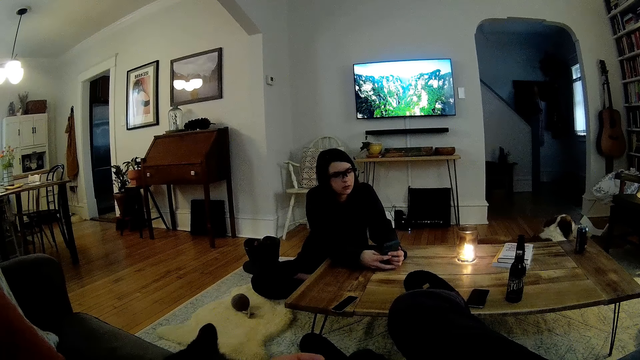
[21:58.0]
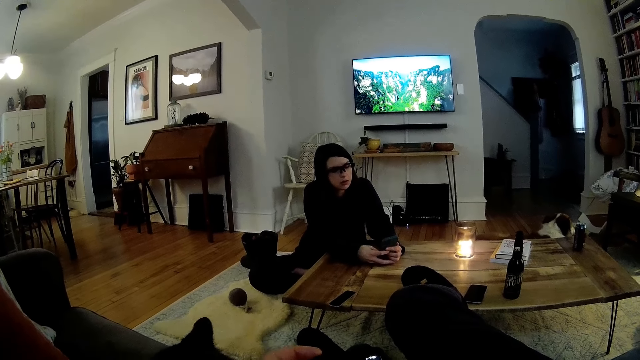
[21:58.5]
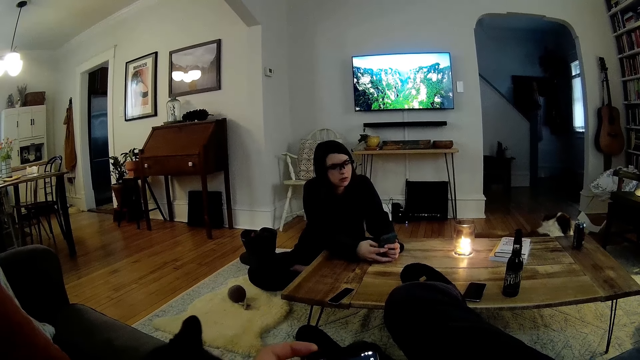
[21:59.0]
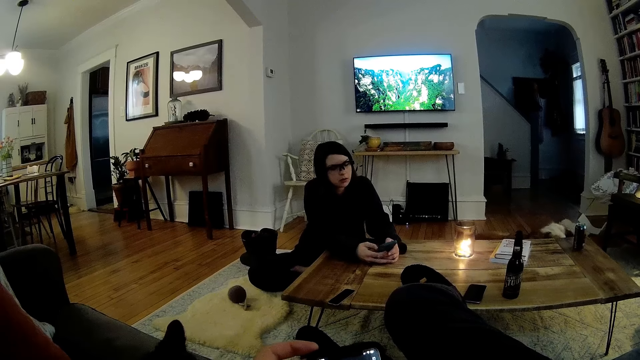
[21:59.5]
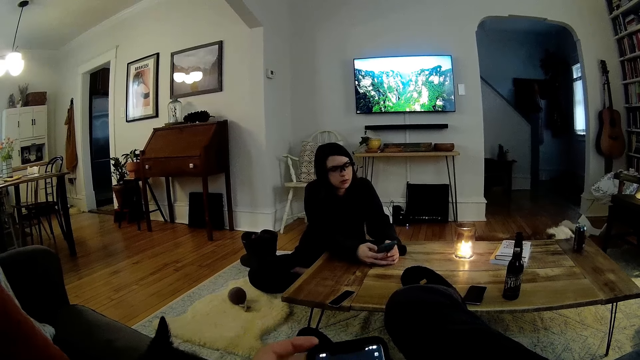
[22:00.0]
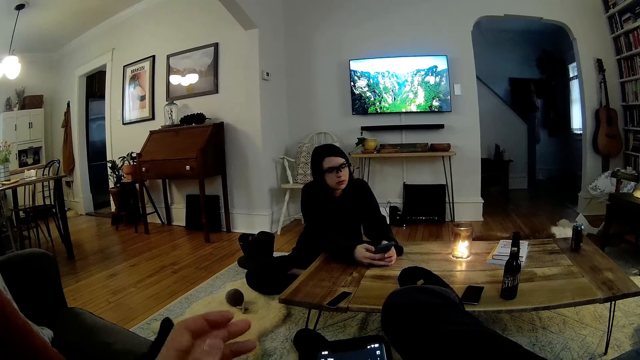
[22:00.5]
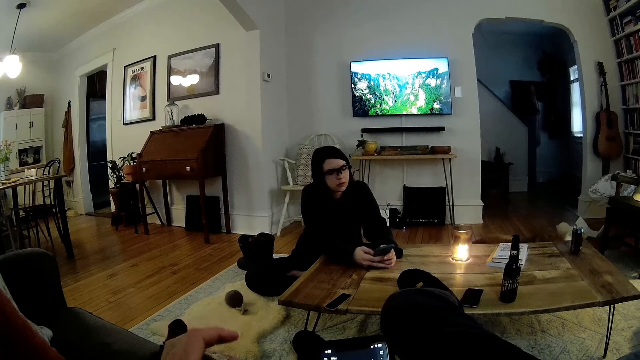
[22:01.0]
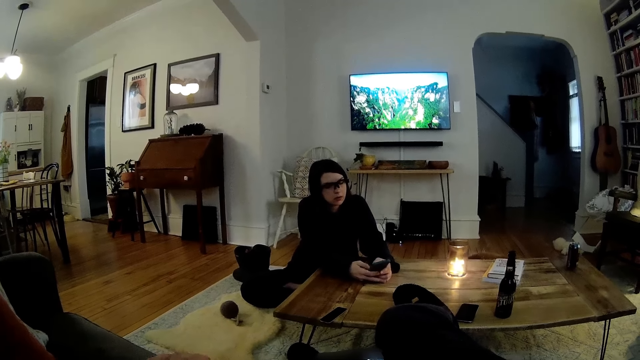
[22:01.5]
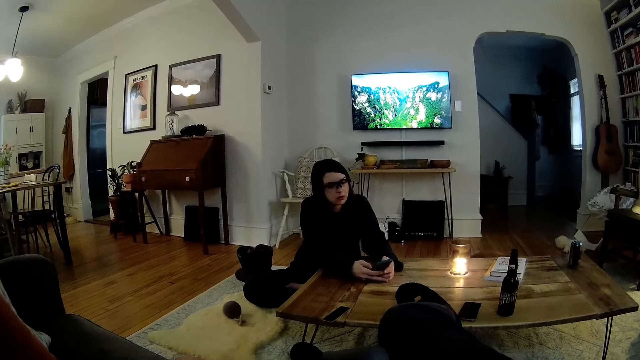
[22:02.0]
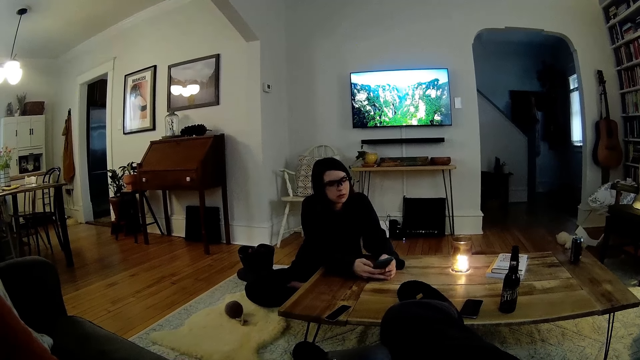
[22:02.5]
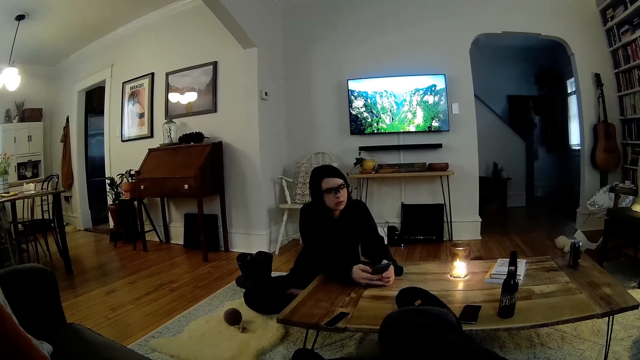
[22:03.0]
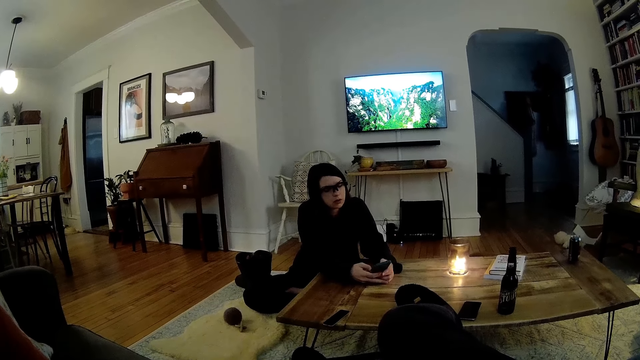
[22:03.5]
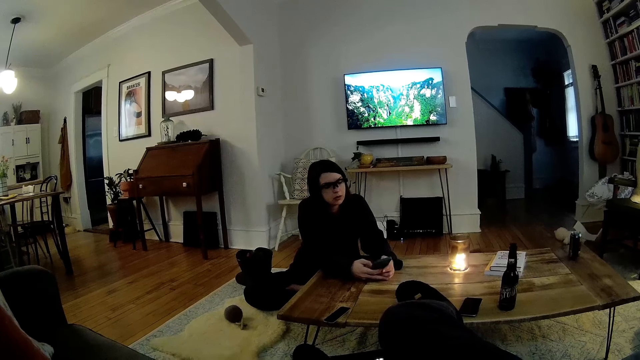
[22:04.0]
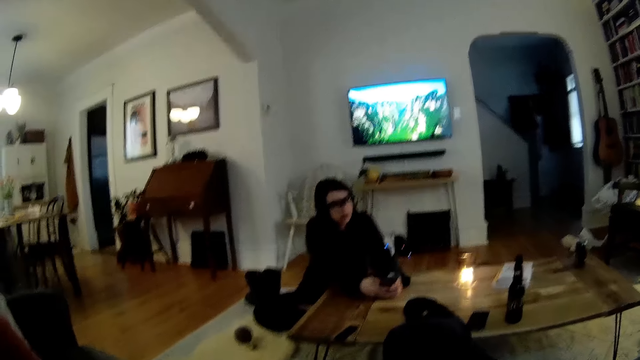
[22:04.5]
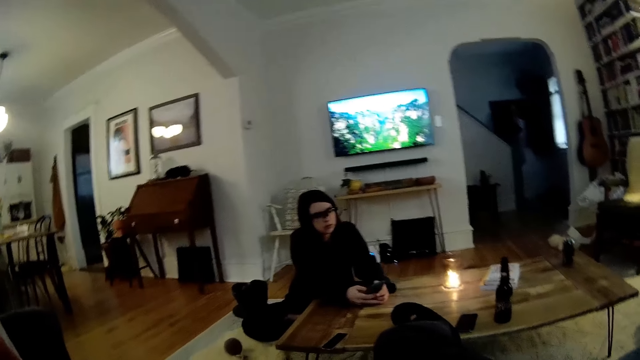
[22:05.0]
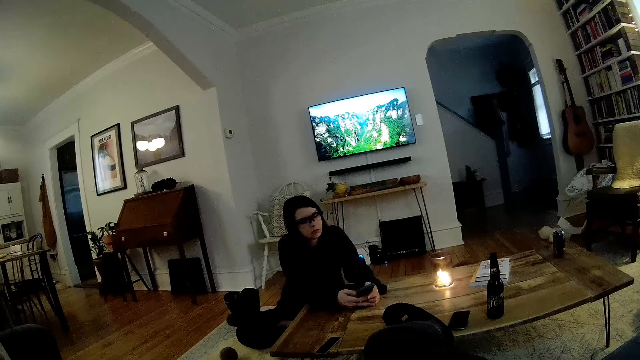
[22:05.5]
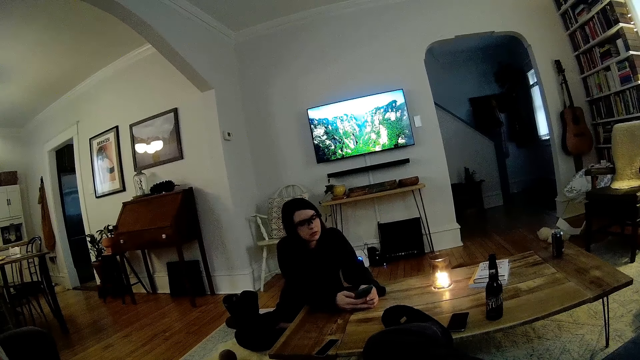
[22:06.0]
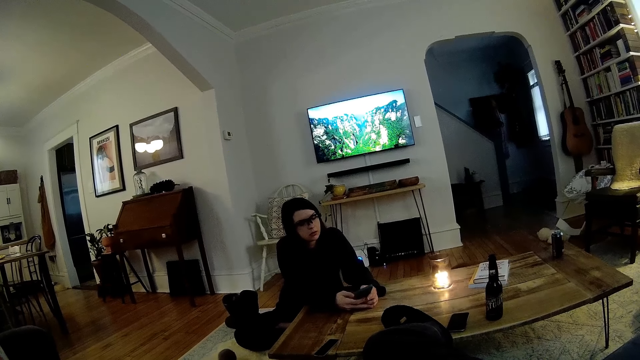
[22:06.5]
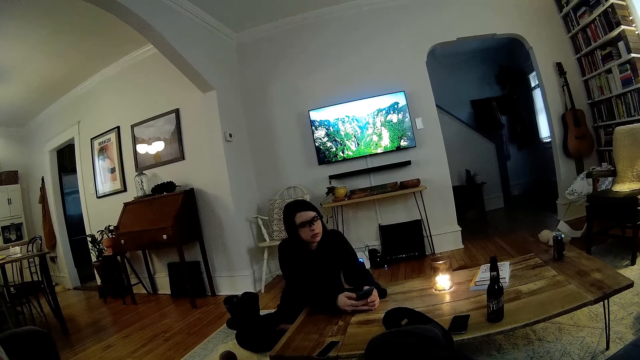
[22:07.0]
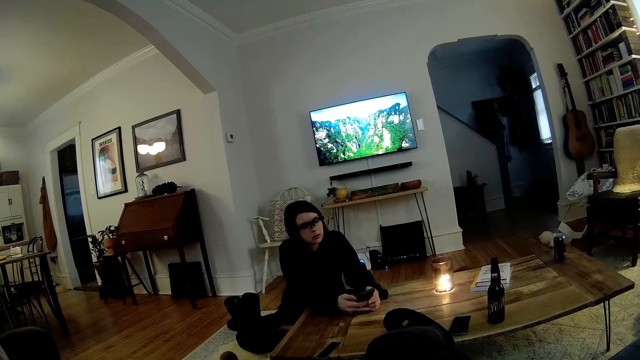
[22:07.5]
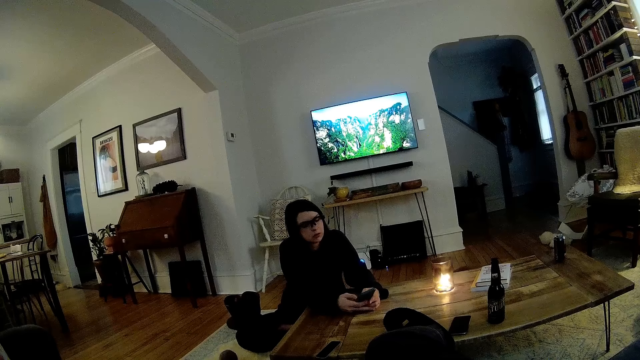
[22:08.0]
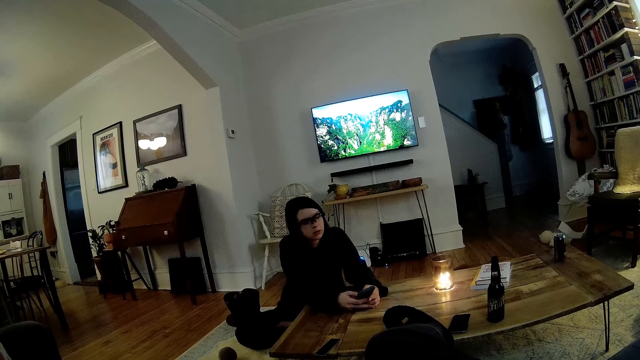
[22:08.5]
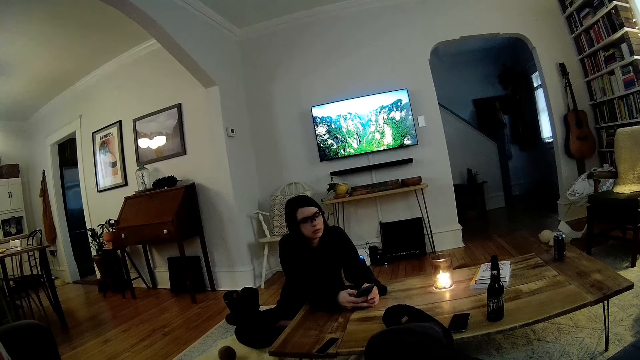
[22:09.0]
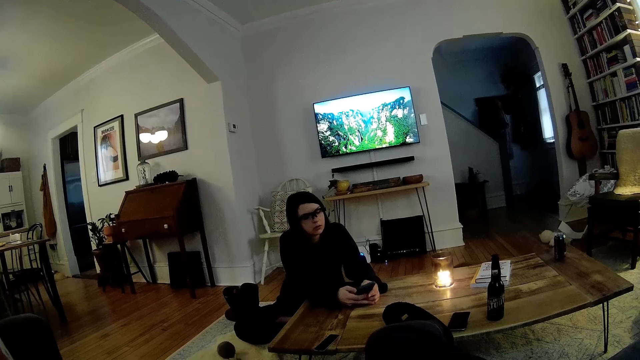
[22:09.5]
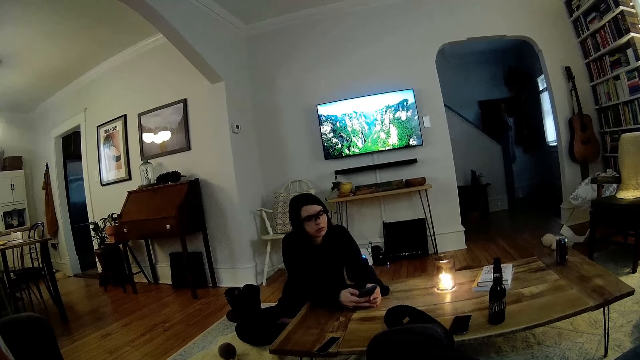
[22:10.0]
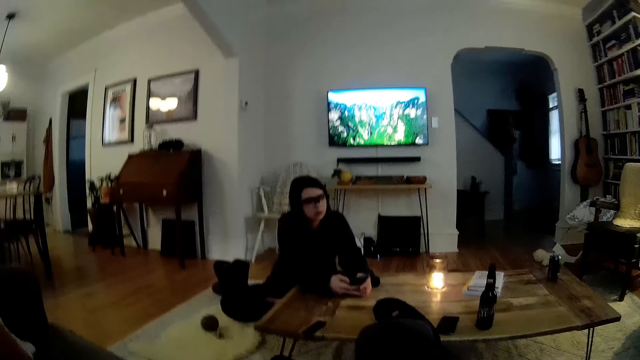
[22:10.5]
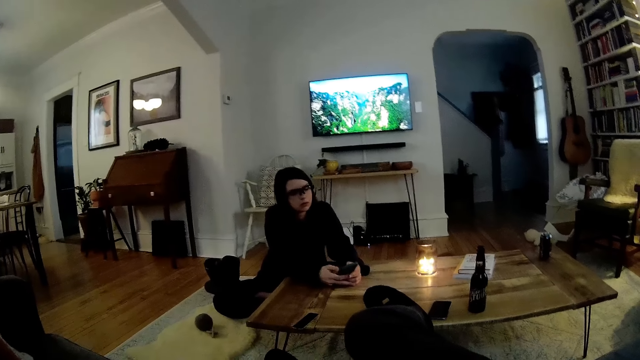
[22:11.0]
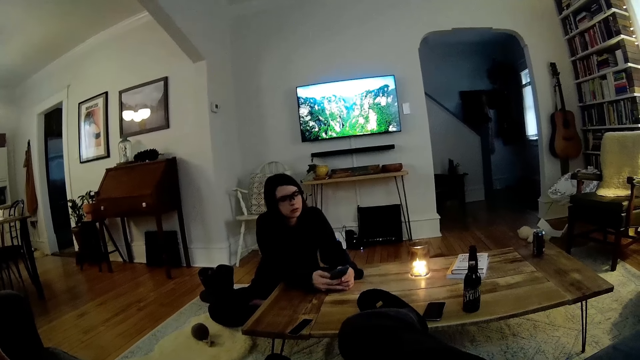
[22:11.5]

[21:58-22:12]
The person operates the phone.

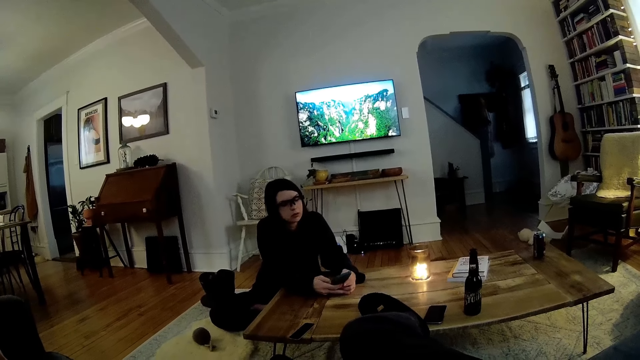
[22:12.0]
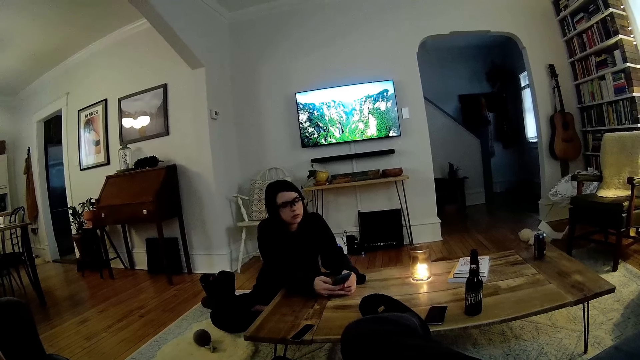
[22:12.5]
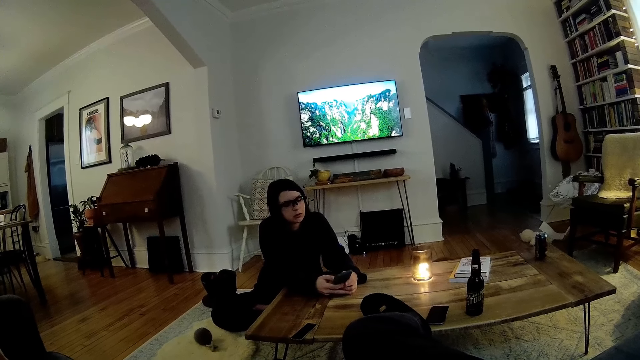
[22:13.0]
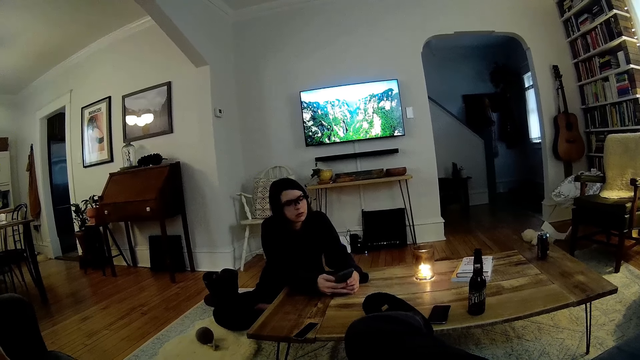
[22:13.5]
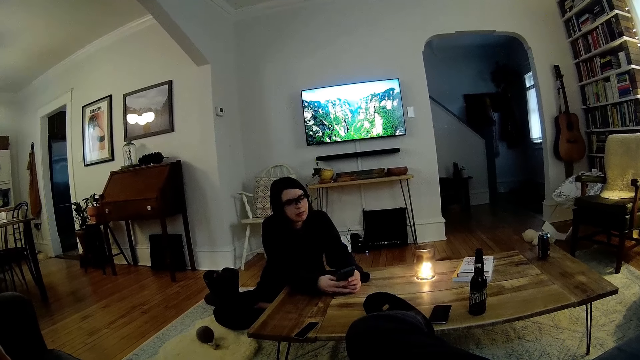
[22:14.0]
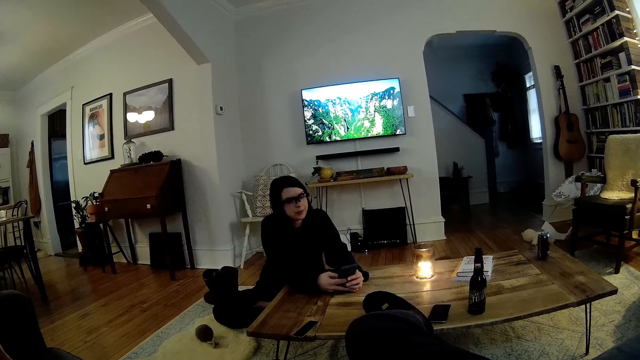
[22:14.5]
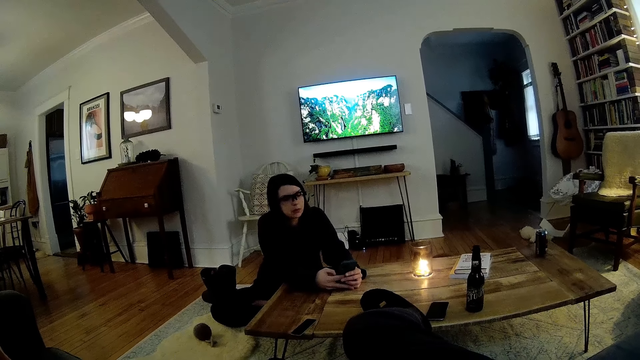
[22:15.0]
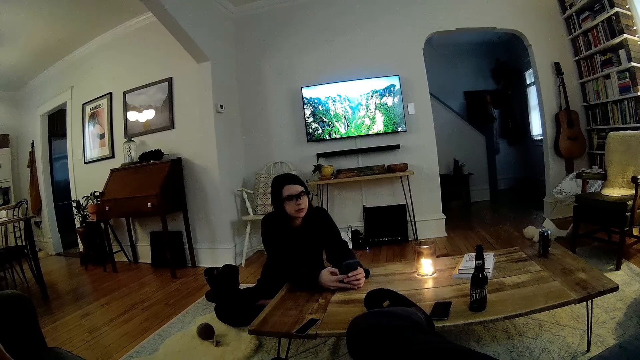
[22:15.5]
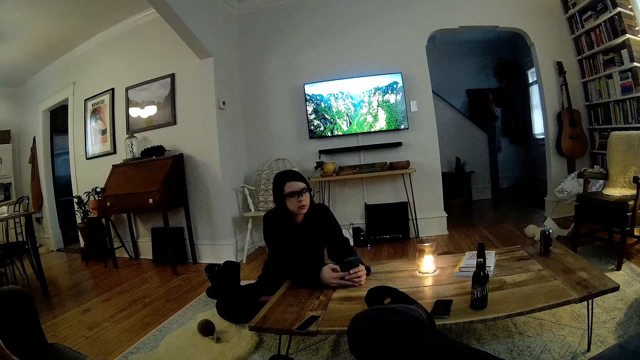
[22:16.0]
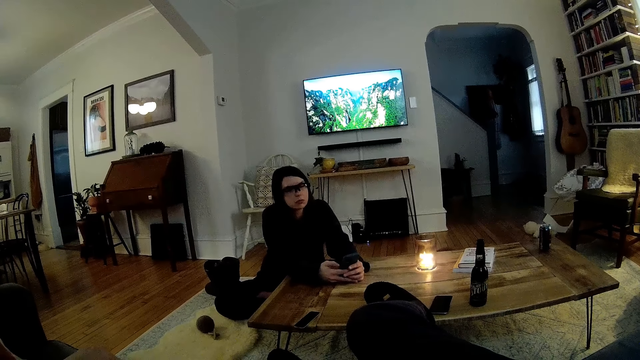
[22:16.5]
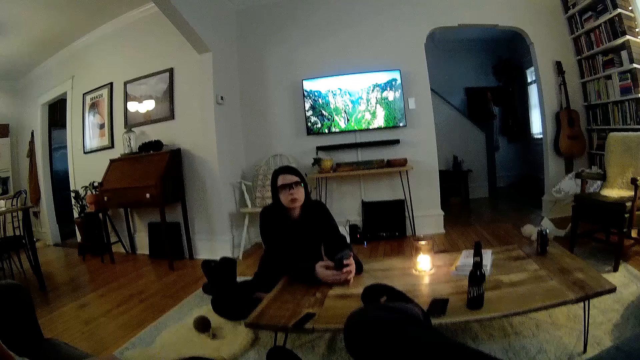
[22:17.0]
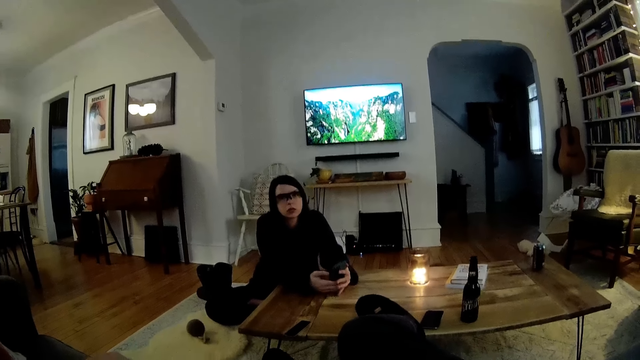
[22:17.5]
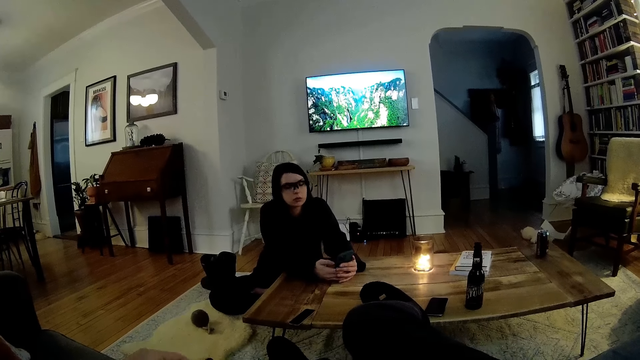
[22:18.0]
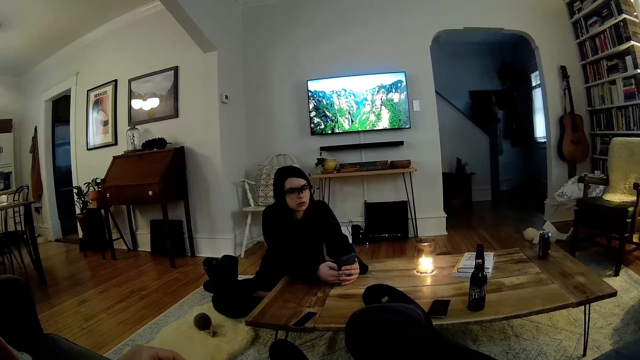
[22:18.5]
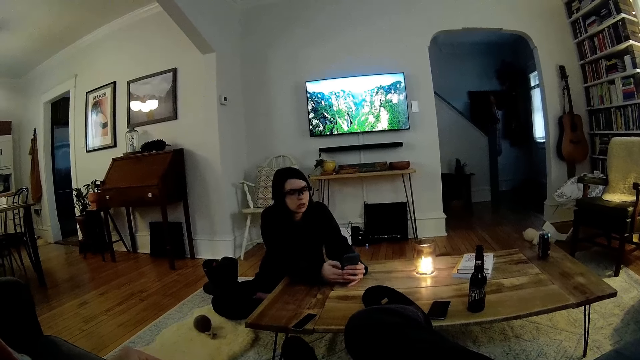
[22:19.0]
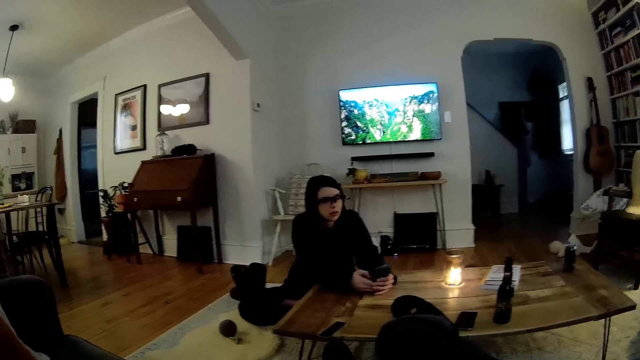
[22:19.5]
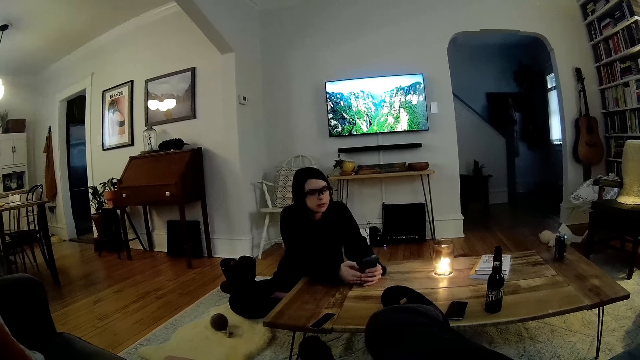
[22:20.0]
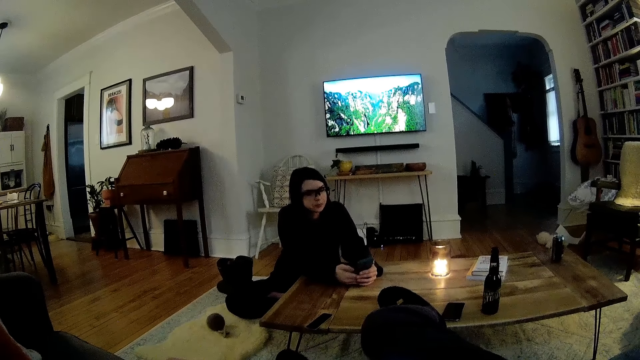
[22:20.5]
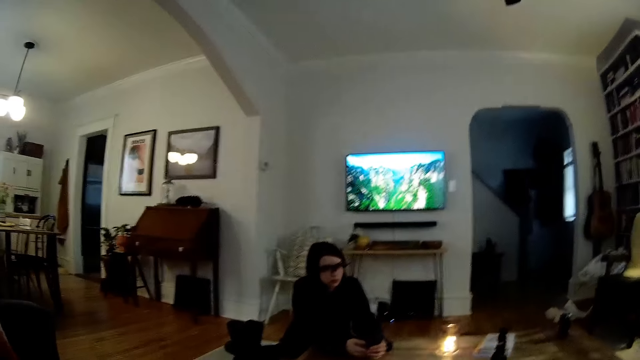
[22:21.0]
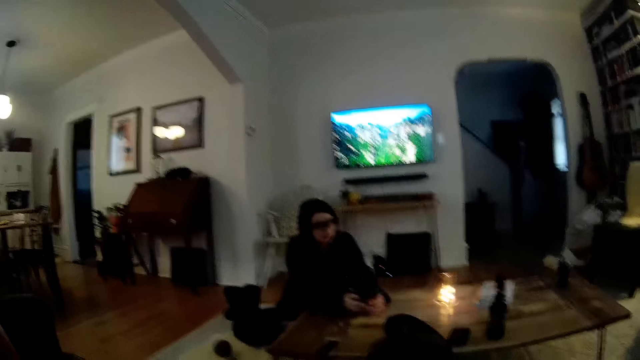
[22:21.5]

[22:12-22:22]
The camera wearer moves his left leg.
